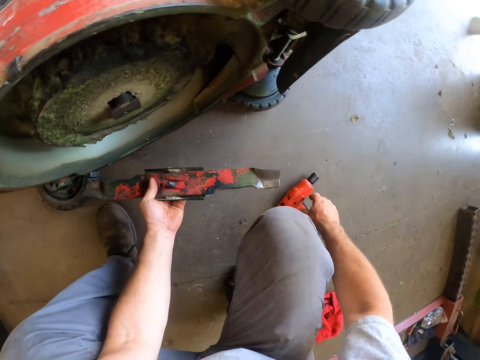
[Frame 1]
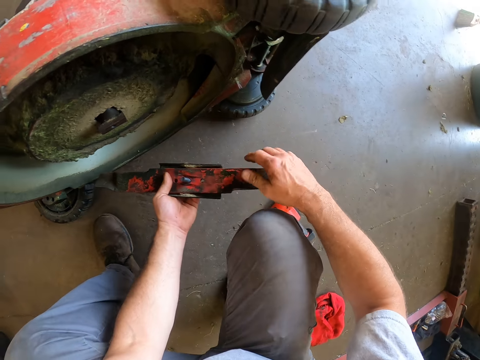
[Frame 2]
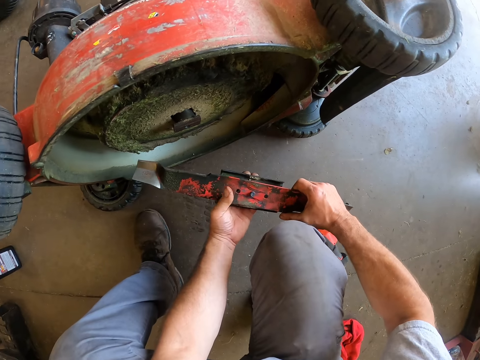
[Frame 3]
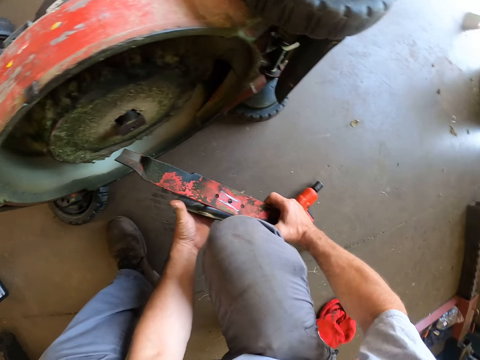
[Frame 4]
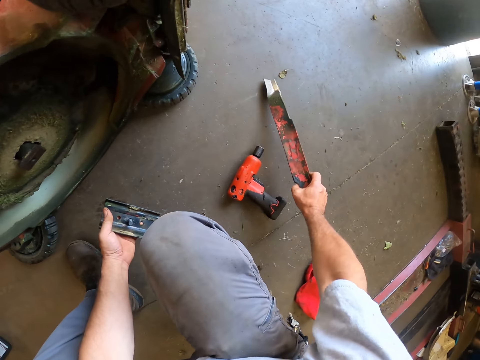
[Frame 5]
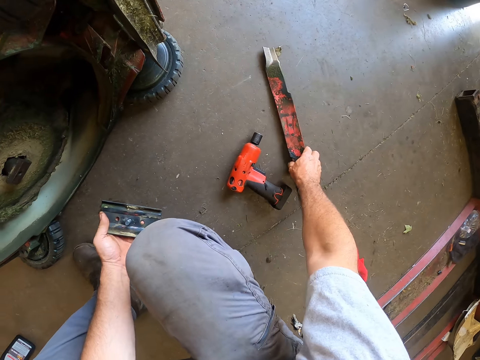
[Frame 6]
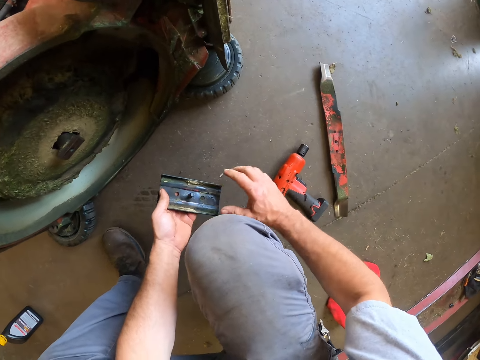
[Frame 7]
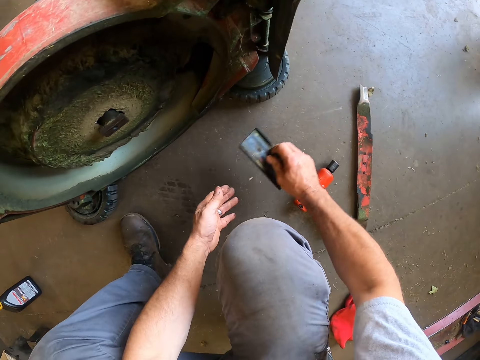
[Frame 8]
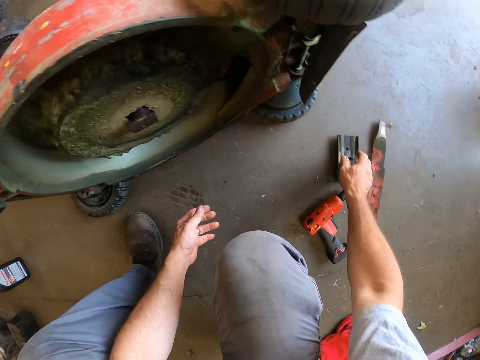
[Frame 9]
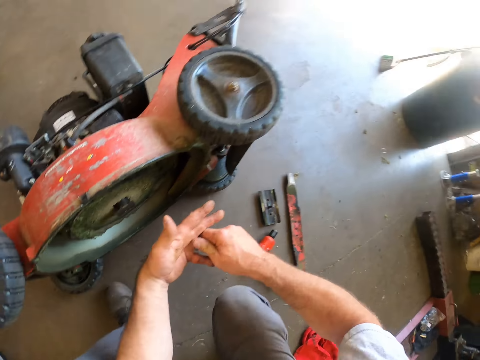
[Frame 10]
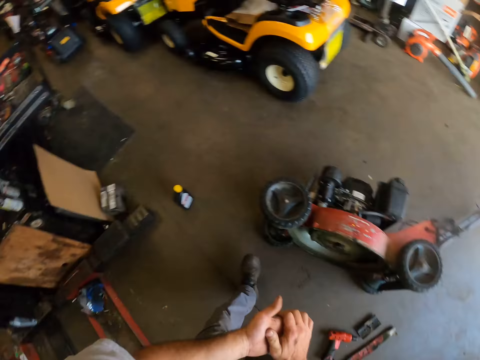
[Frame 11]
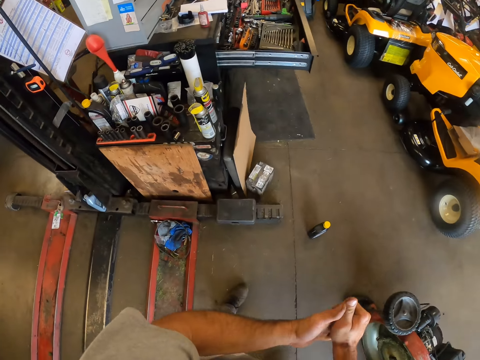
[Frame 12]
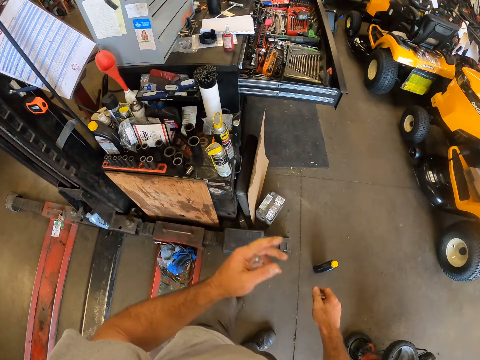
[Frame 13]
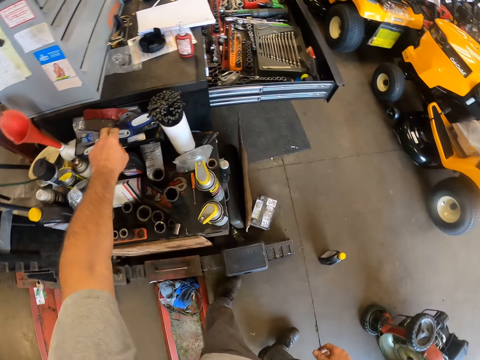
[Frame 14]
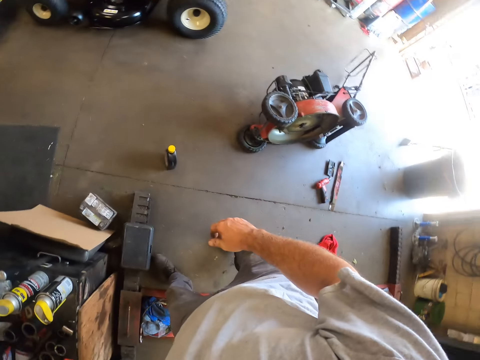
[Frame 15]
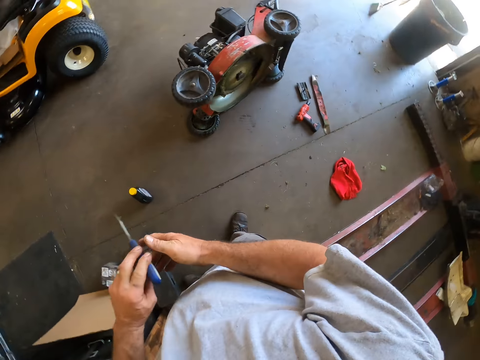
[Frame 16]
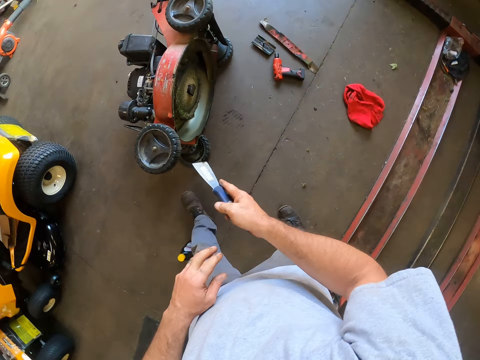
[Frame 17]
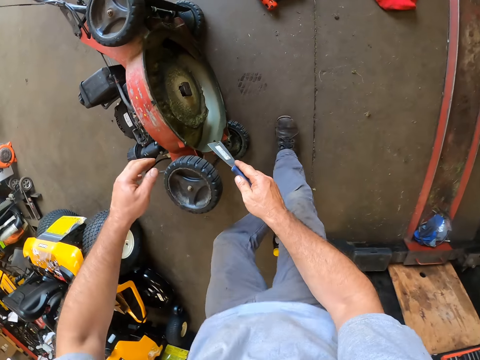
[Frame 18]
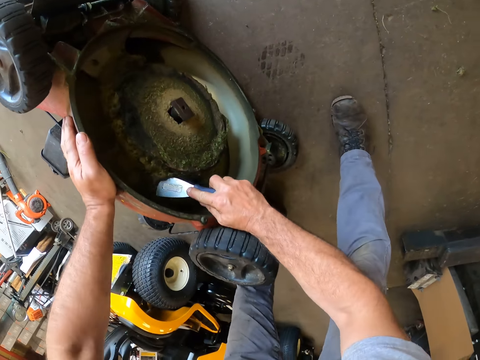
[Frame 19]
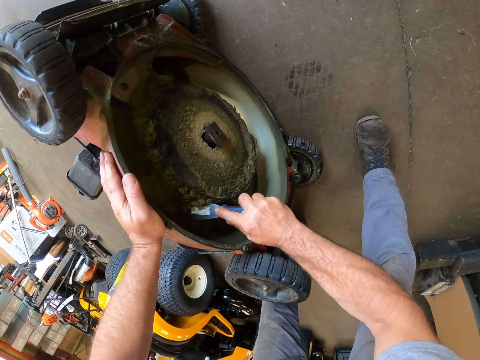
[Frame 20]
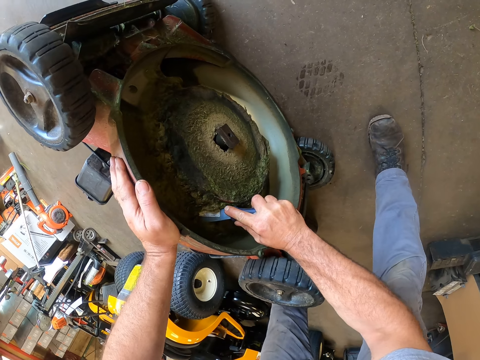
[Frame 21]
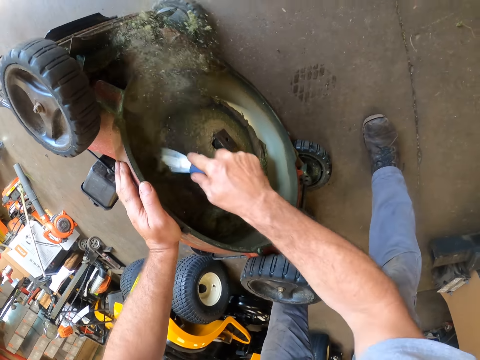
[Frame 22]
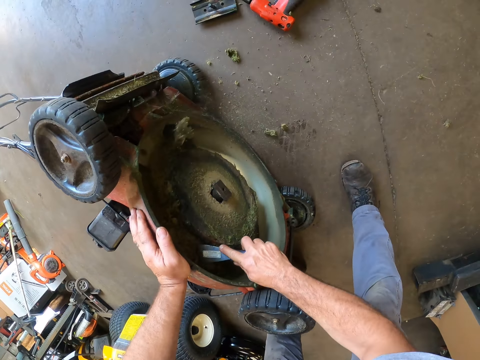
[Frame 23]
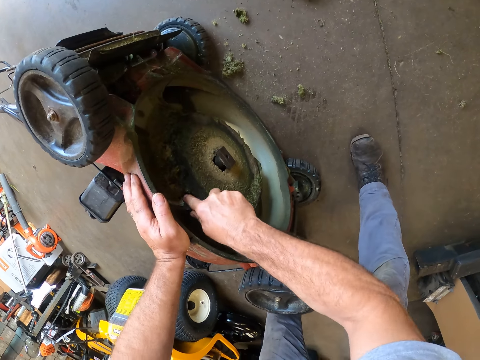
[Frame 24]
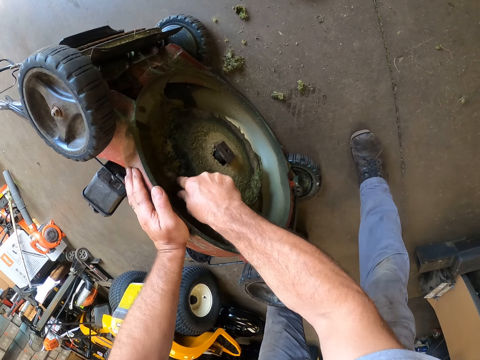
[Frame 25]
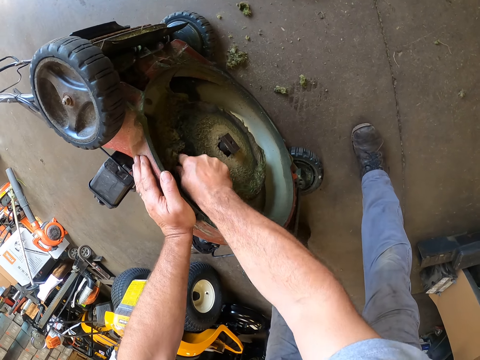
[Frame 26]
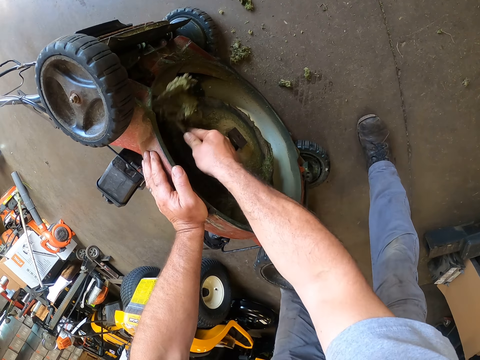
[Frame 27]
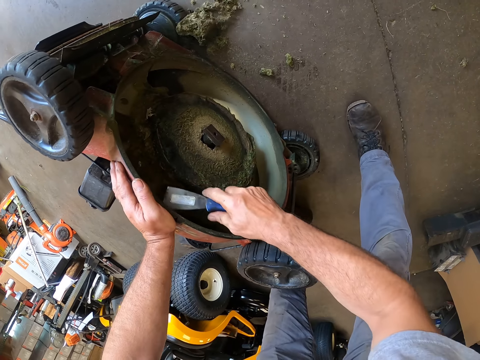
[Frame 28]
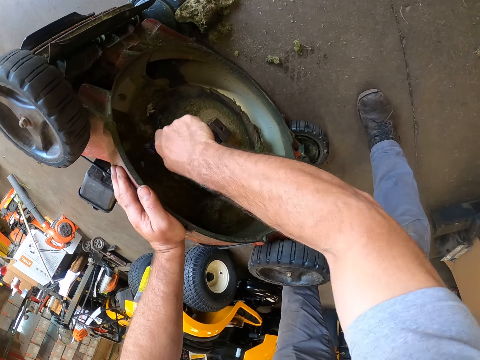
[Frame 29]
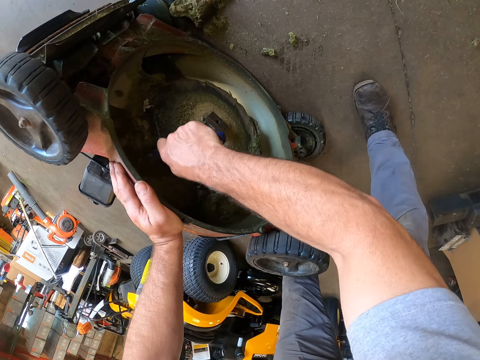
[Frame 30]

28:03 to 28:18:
The camera wearer puts the impact wrench on the floor. They look at the blade. They separate the metals. They drop one of the metals, a blade, on the floor. They drop the other metal on the floor. They stand up. They pick up a putty knife on a table. They scrape dirt off the inside bottom of the machine with the putty knife.

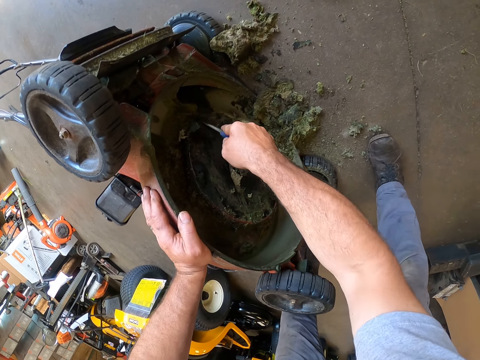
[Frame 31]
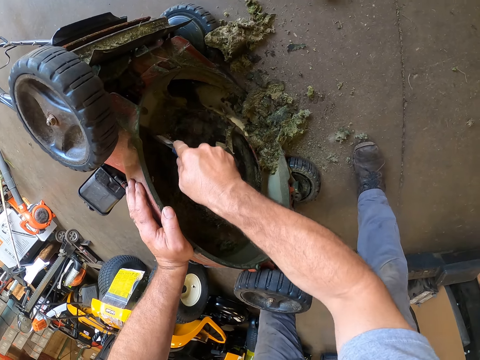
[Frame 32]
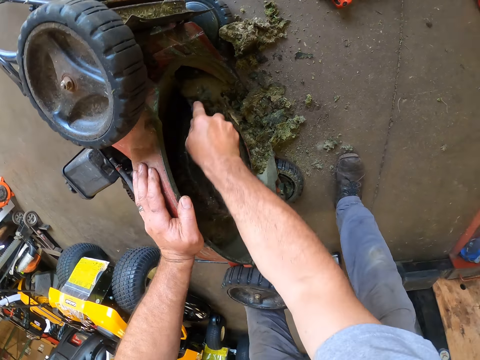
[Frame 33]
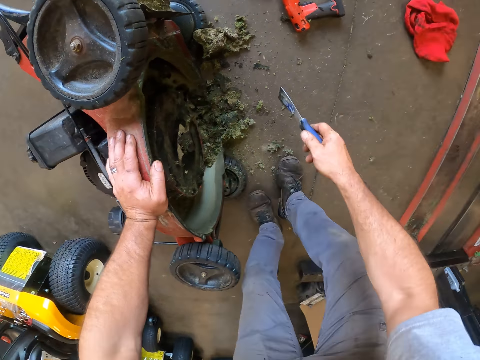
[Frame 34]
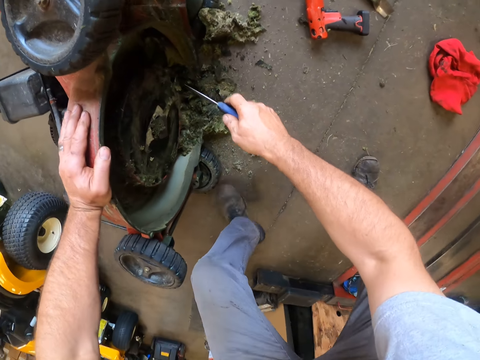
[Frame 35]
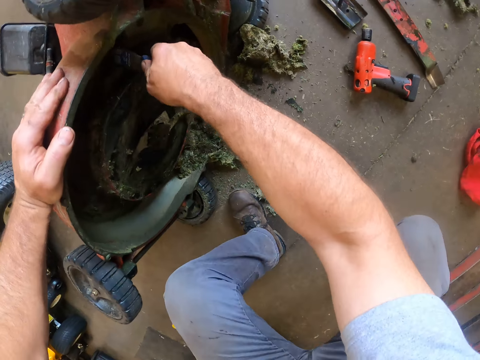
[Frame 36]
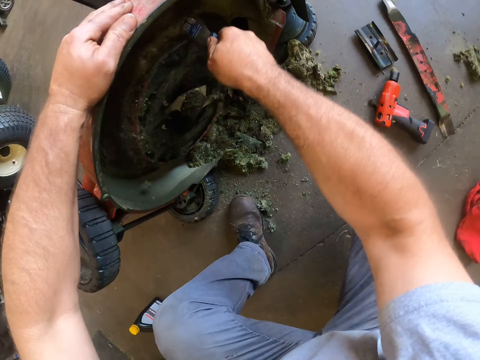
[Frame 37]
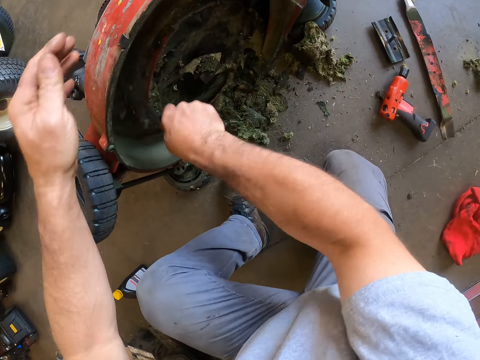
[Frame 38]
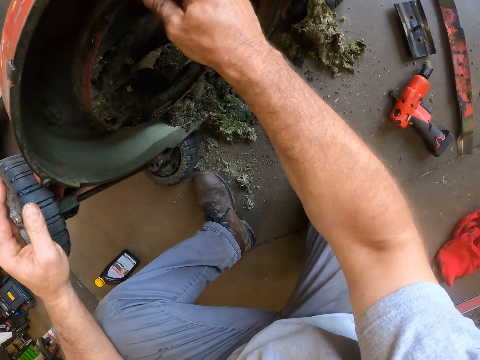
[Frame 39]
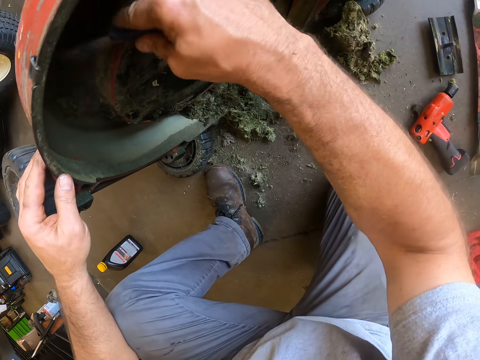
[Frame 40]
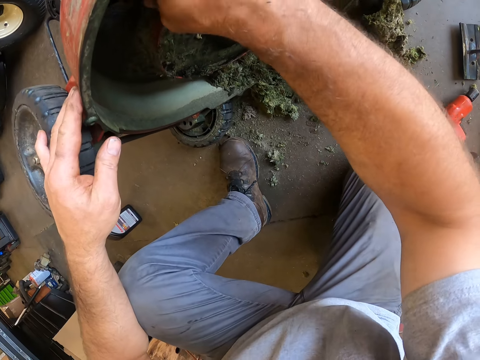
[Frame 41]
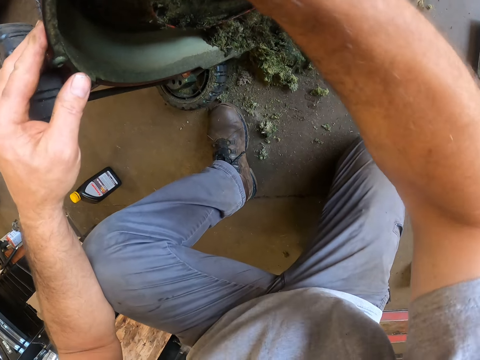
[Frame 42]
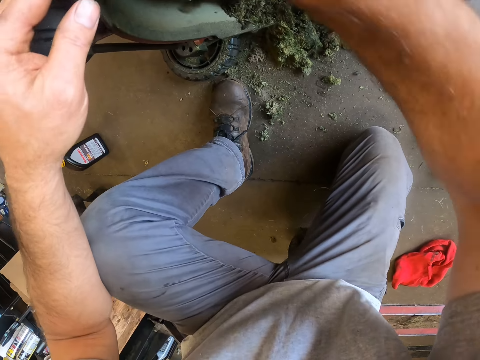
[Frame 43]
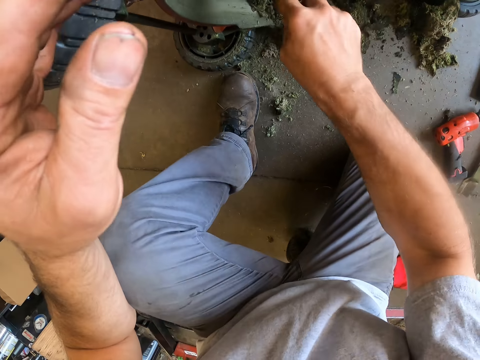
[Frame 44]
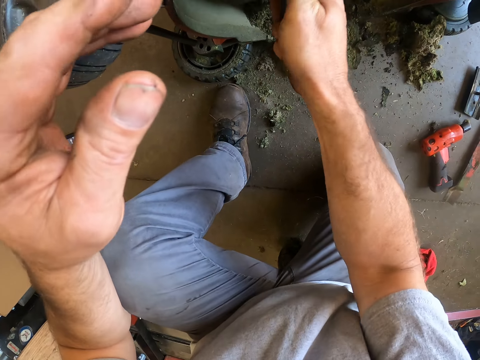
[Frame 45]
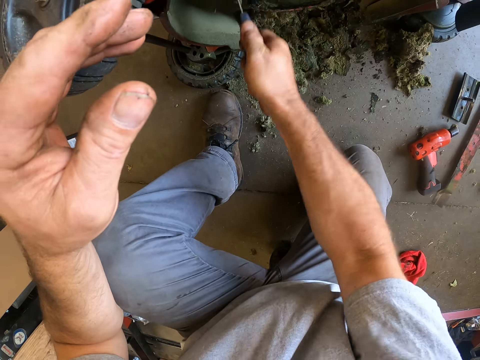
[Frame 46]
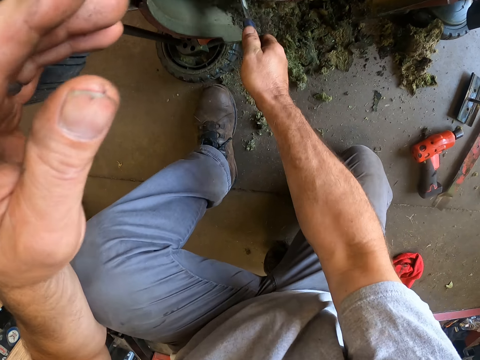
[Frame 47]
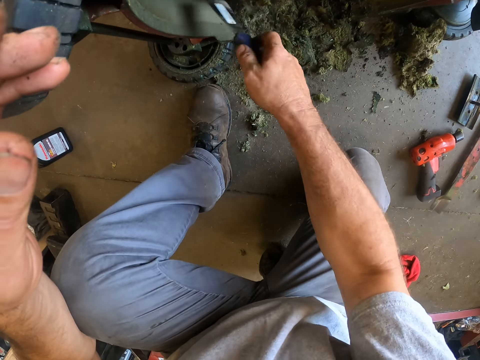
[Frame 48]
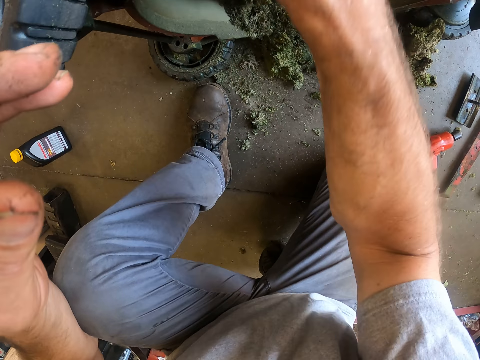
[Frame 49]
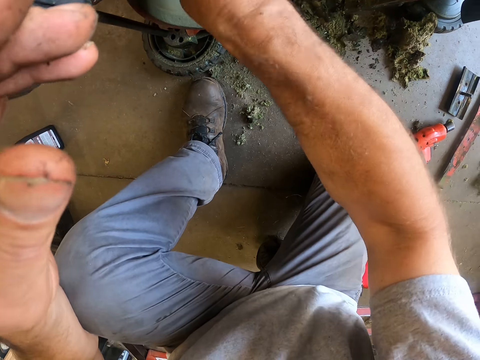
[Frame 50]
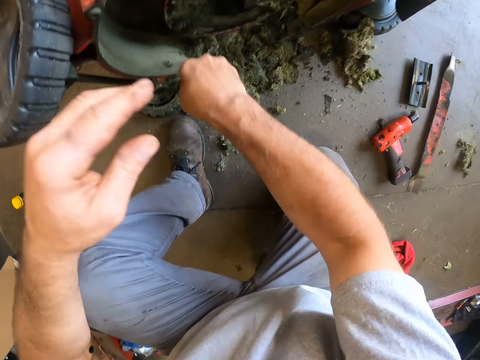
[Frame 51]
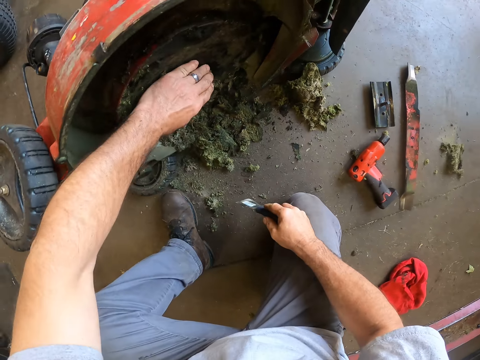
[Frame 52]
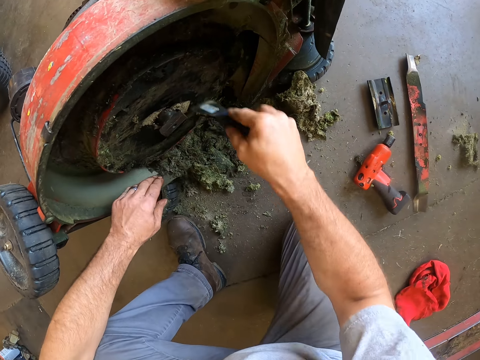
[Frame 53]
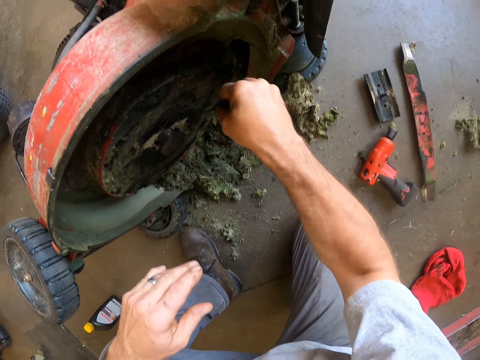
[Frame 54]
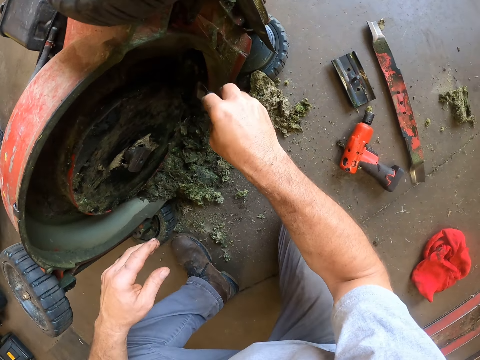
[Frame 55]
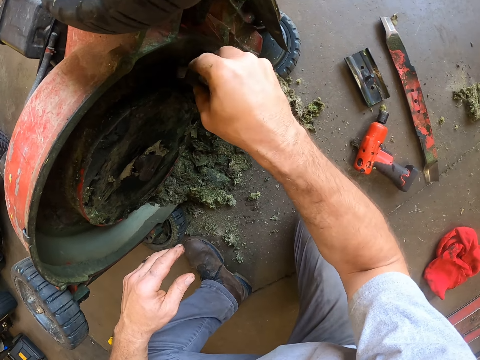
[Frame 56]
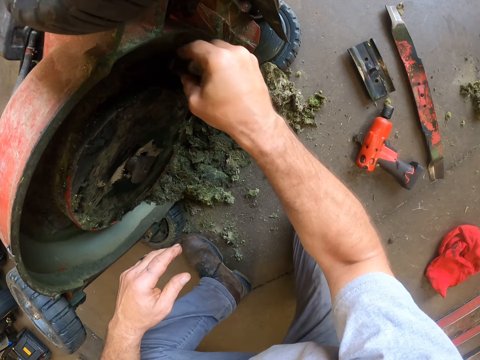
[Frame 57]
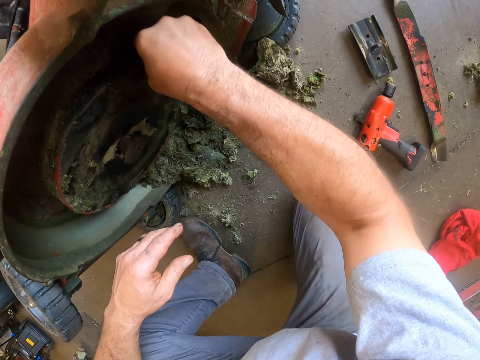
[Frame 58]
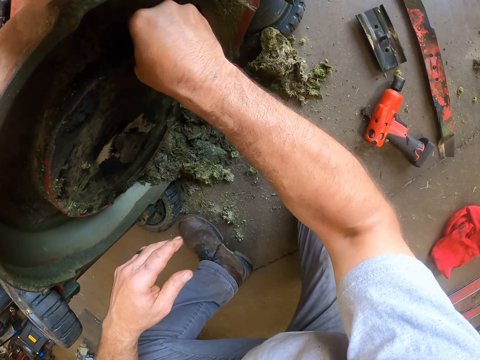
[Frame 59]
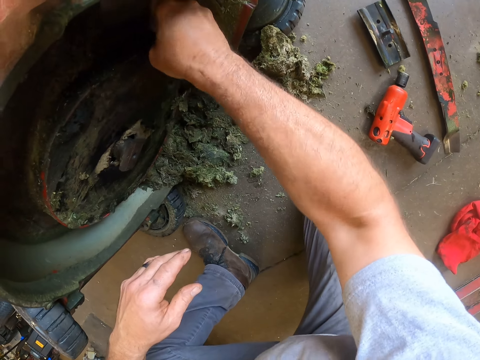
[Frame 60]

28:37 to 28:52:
The camera wearer kneels down. They remove dirt from the lawn mower.
